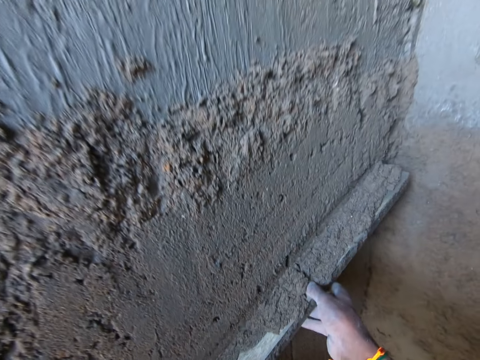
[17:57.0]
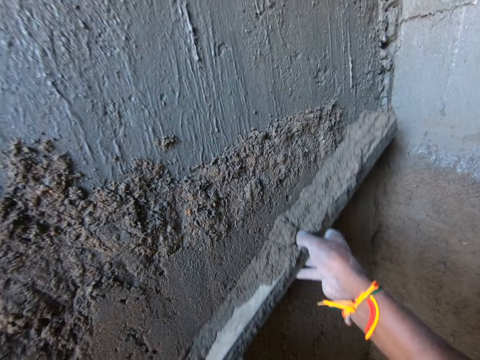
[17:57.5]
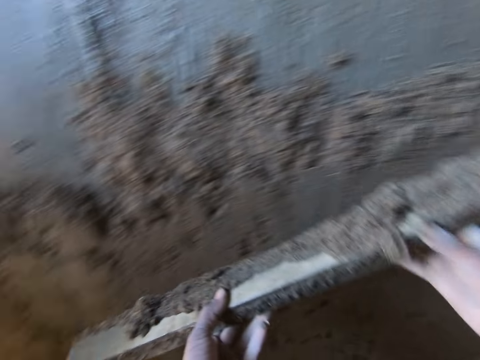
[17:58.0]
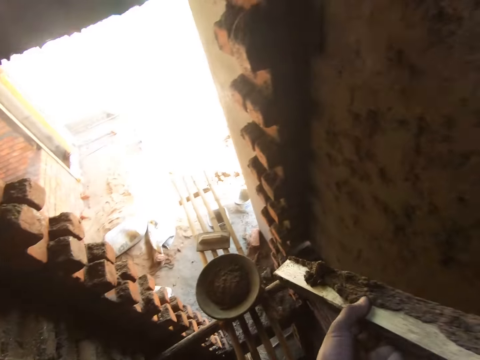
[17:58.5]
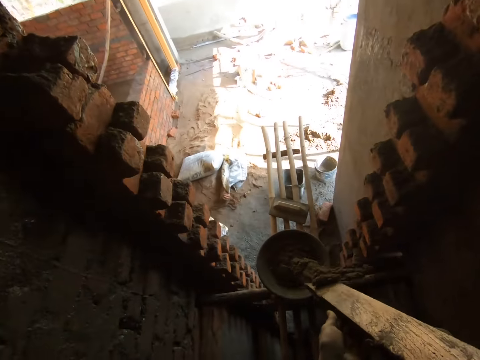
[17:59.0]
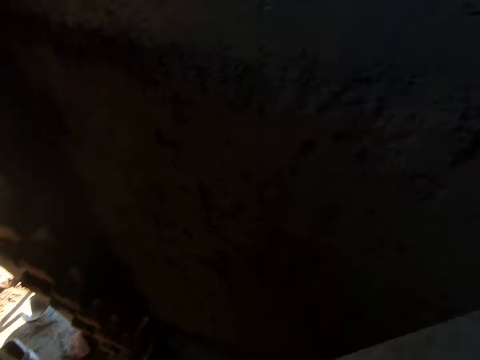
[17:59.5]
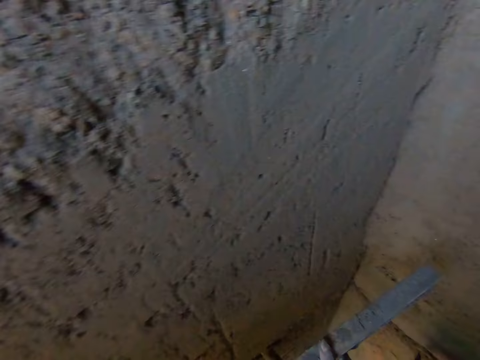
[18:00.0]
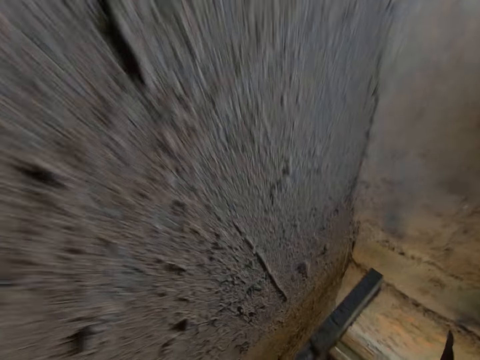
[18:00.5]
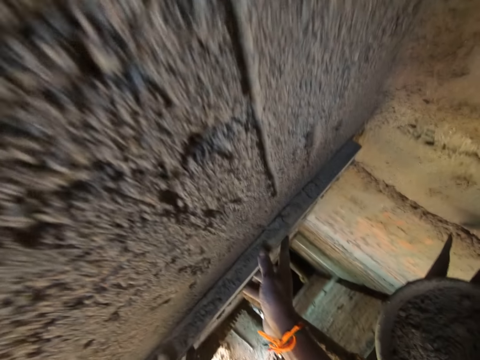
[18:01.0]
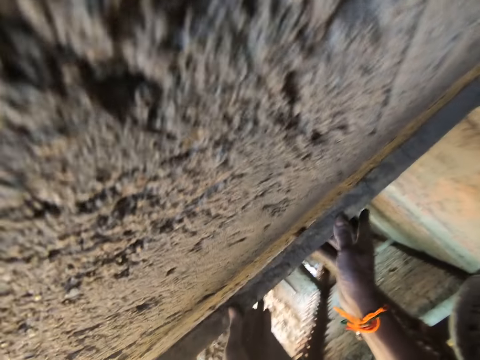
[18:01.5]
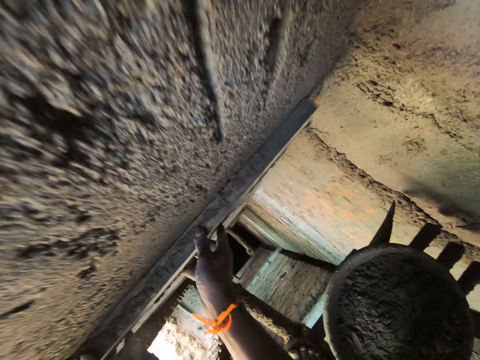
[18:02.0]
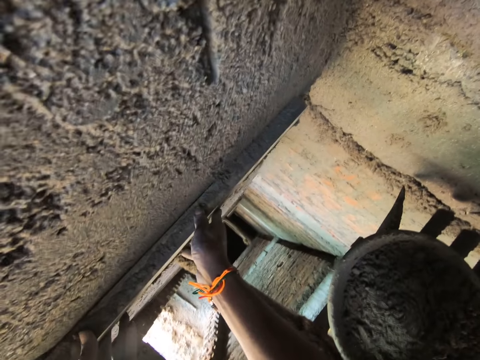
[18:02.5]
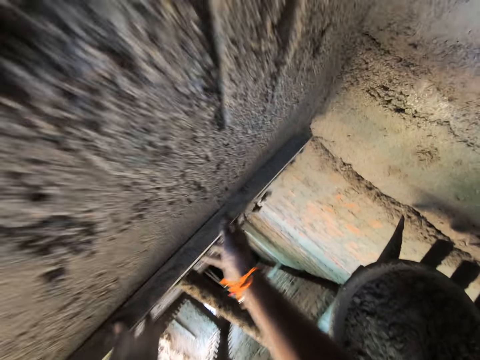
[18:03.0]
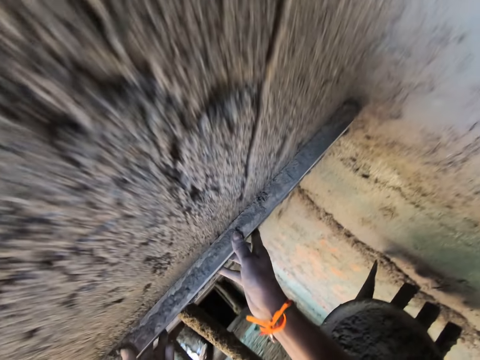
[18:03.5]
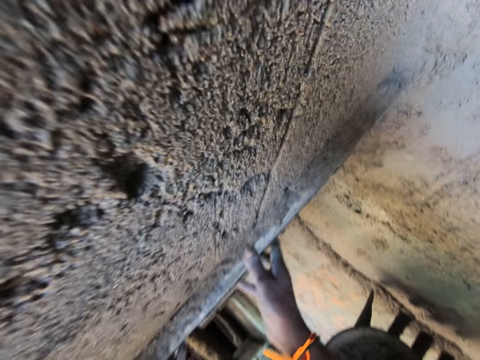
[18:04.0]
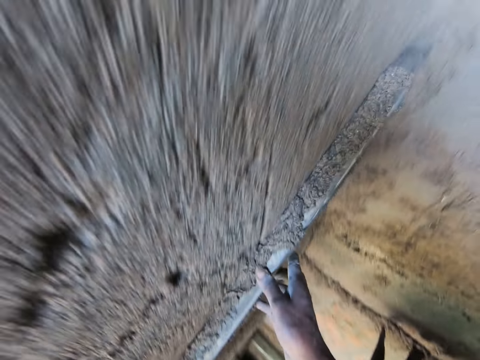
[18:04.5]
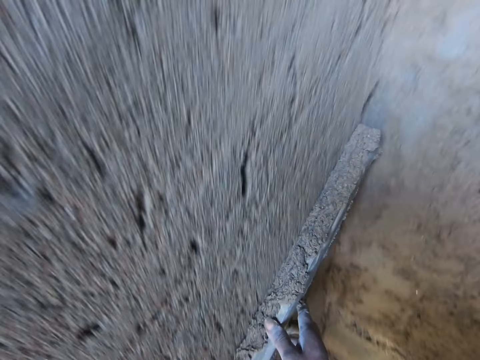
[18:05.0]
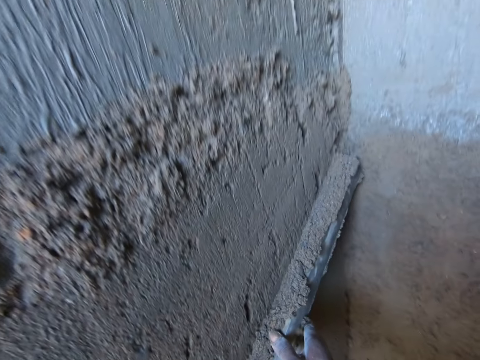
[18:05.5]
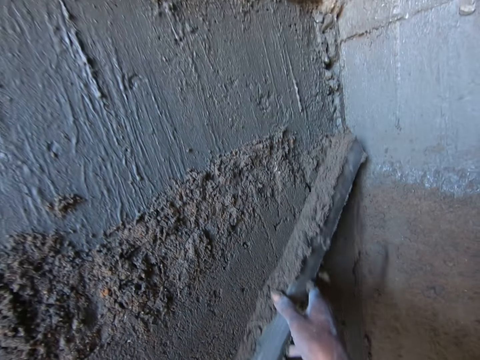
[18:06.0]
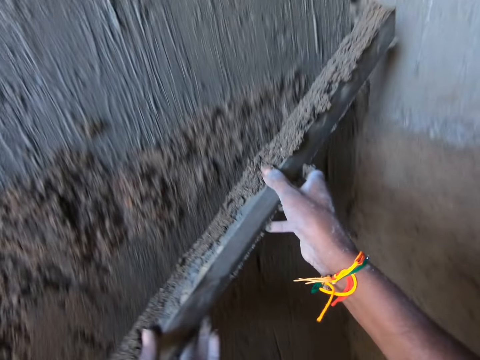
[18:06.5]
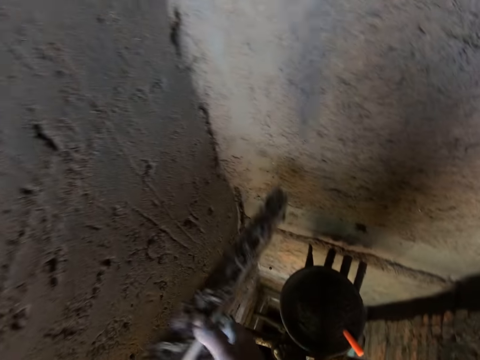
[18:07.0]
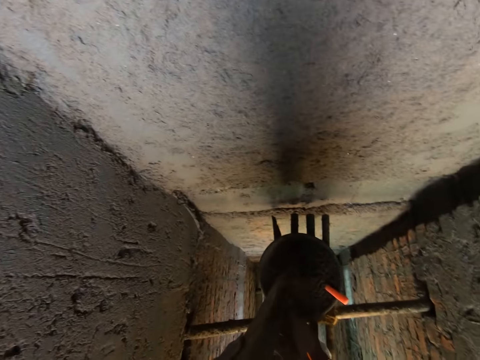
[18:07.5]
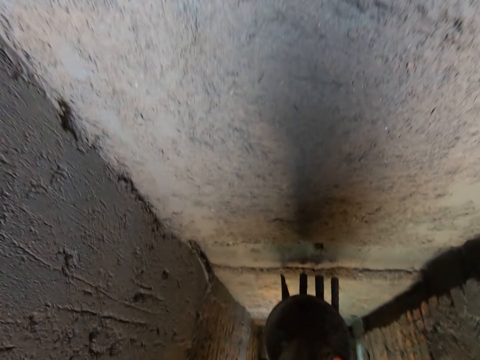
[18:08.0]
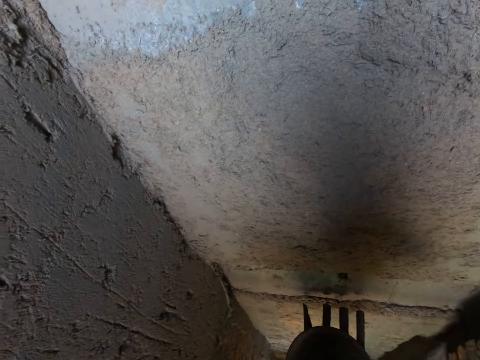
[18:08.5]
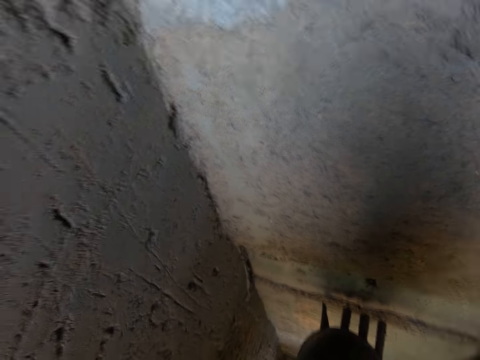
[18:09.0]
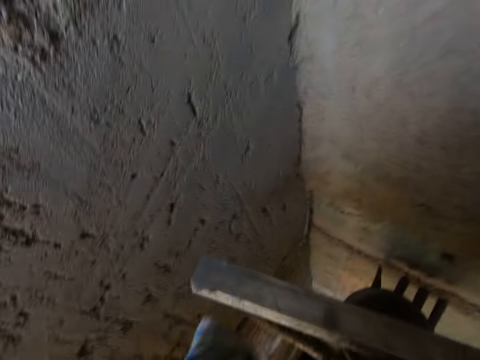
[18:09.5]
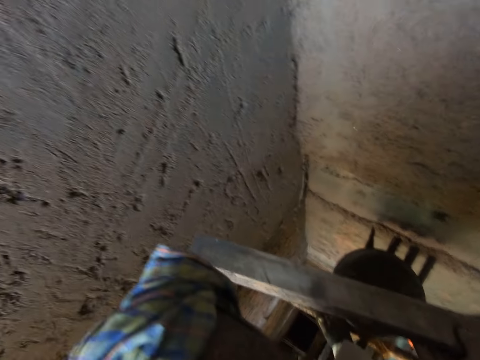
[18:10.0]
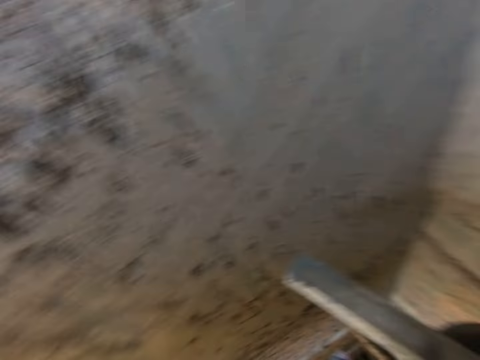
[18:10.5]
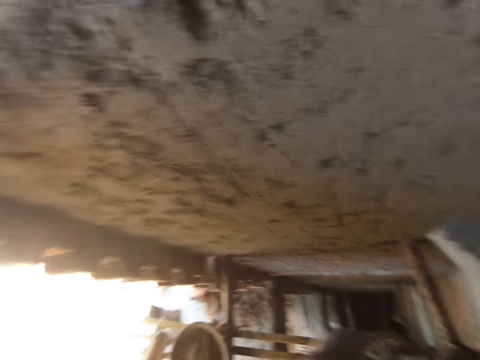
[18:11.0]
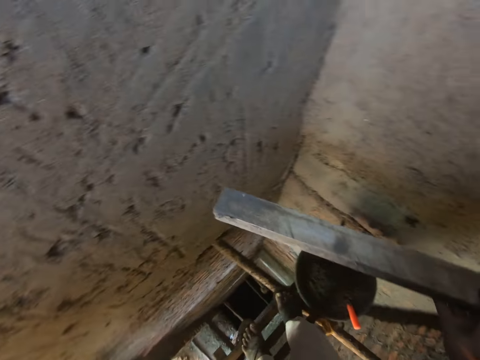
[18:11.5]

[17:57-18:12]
The camera wearer pours sand into the head pan with the stick in both hands. They move around. They screed the wall with the stick in both hands and scoop sand on the wall with wood. They pour sand into the head pan with the stick in both hands. They look around.

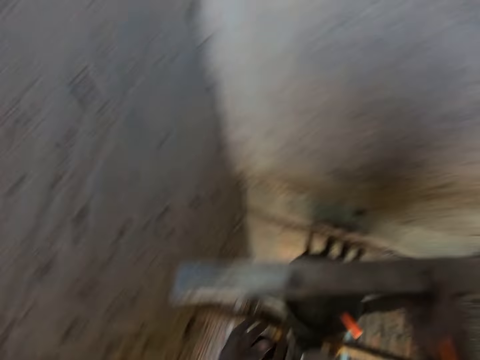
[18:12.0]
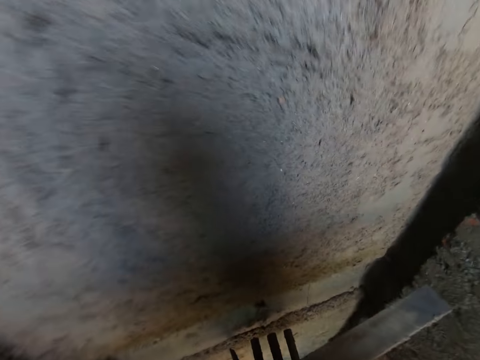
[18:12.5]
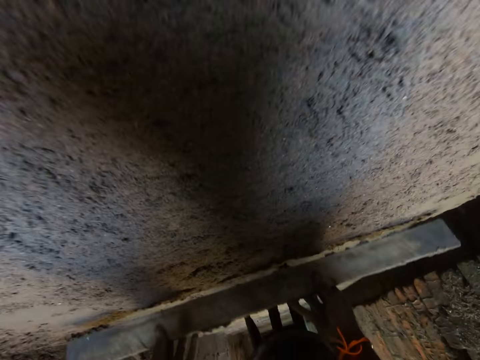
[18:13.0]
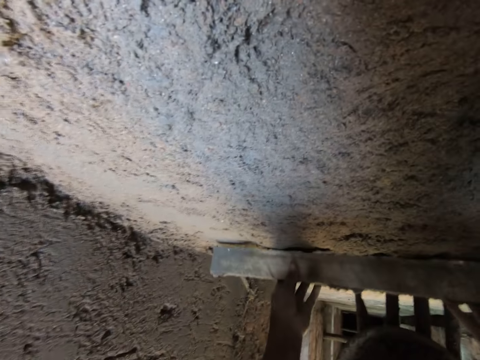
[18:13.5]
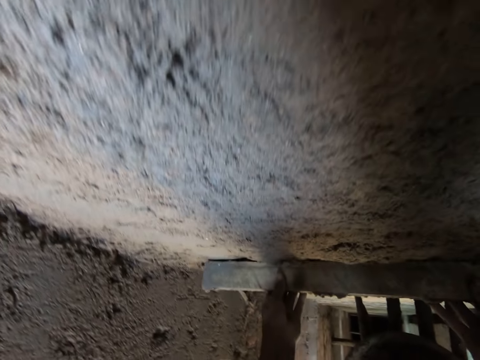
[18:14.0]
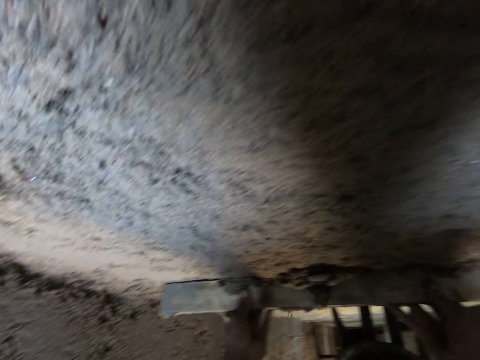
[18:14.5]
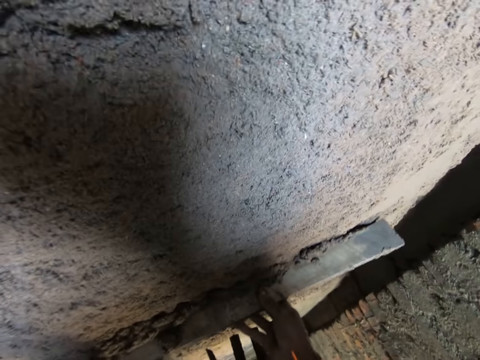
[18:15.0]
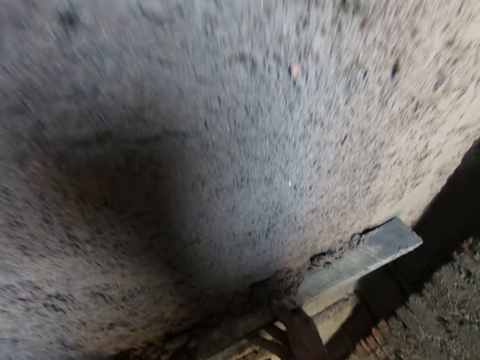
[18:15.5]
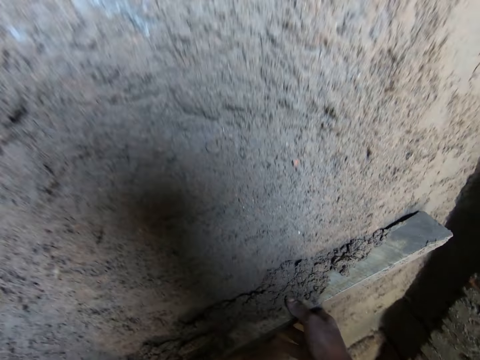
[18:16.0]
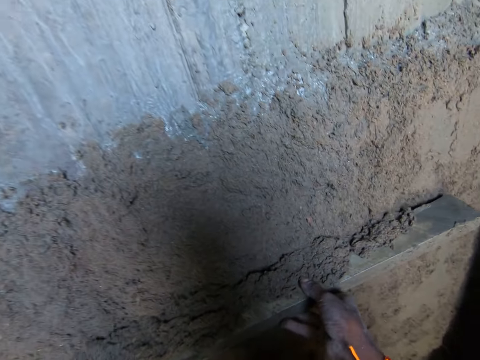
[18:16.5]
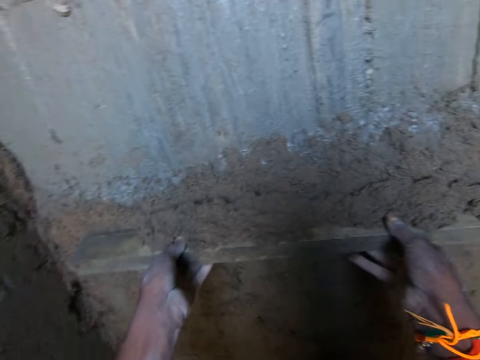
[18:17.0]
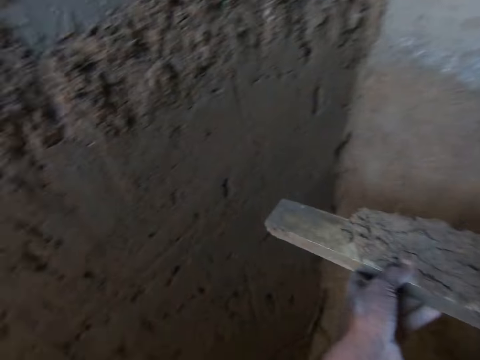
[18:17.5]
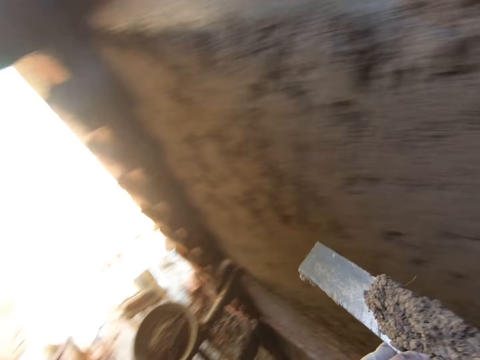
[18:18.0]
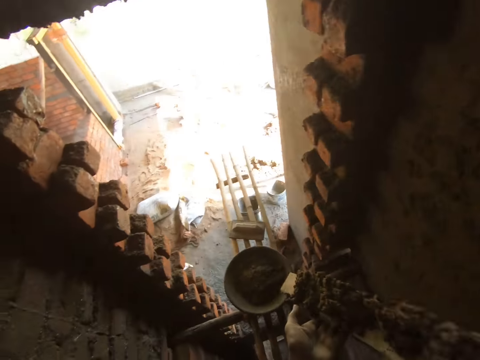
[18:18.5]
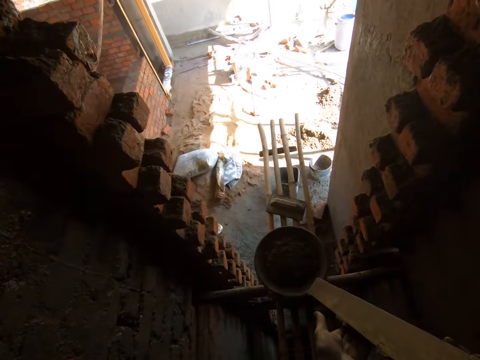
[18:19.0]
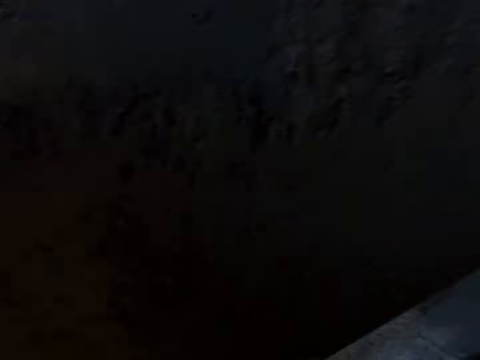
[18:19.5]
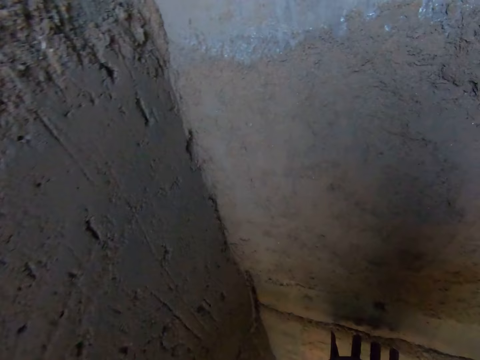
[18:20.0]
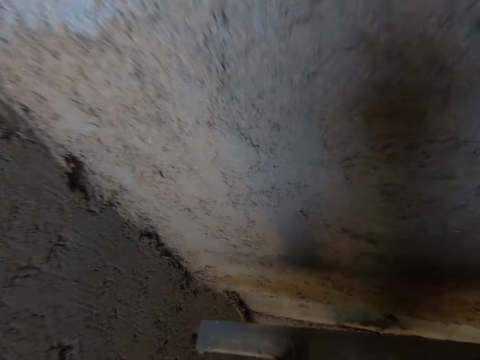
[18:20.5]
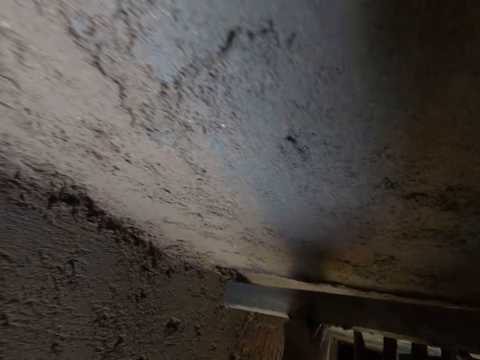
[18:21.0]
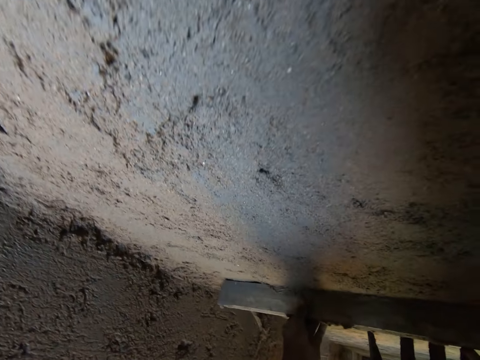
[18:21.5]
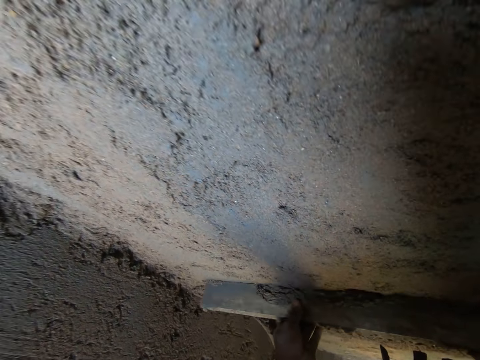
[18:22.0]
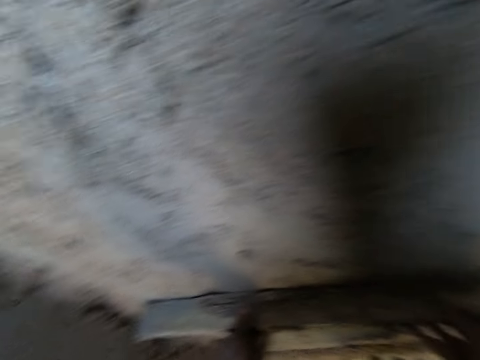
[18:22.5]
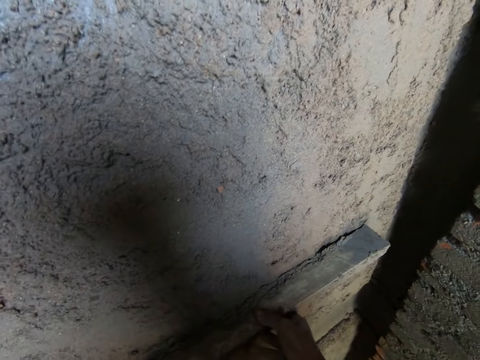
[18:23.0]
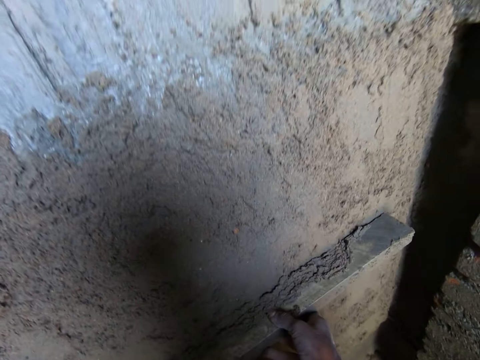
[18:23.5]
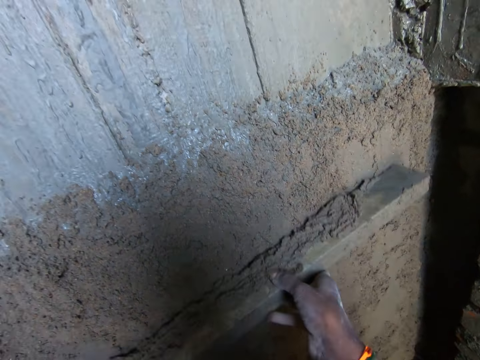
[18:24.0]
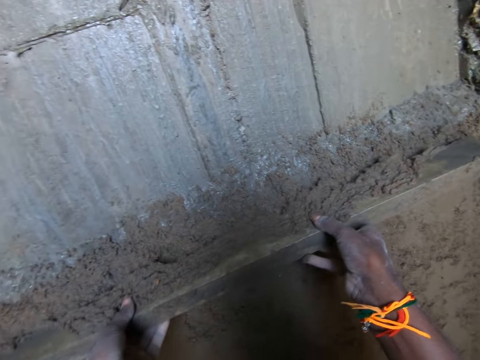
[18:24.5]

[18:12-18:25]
The camera wearer moves around. He screeds the wall with the stick in both hands. He scoops sand on the wall with wood. He carries the sand. He pours the concrete mix from the mild steel bar into a pan on the bamboo scaffold with his hands. He levels the concrete mix on the wall with the mild steel bar in his hands.
